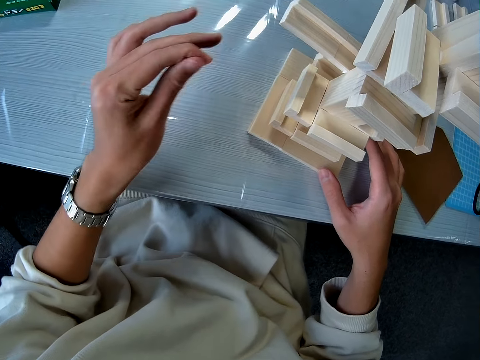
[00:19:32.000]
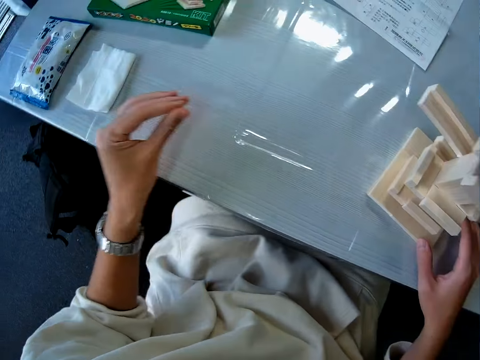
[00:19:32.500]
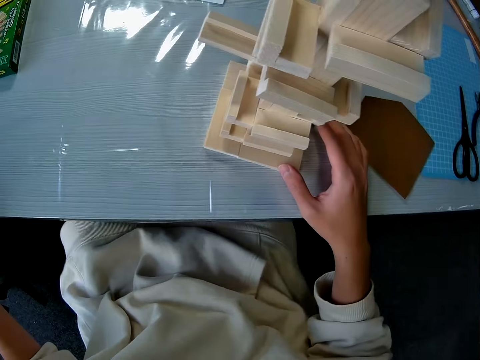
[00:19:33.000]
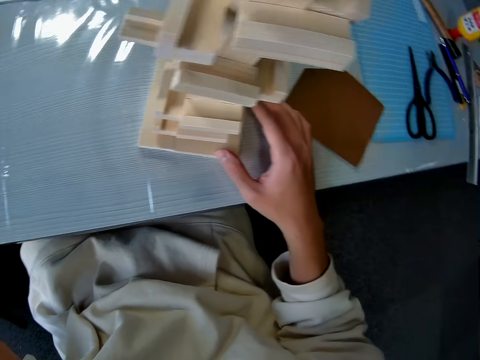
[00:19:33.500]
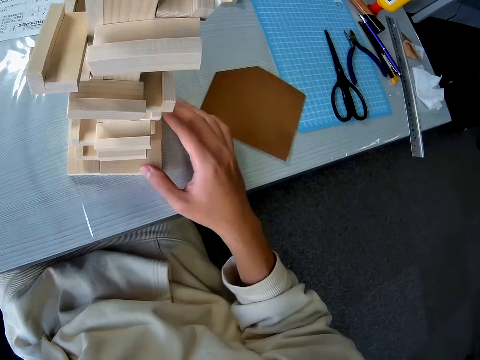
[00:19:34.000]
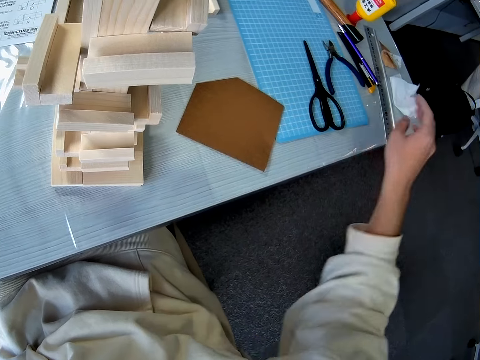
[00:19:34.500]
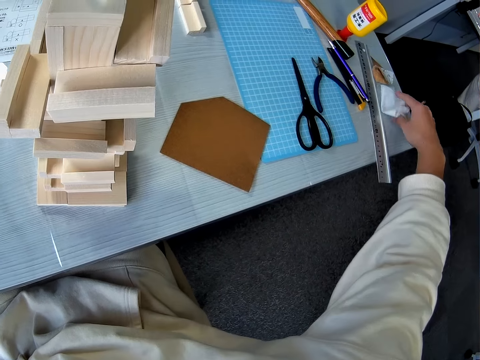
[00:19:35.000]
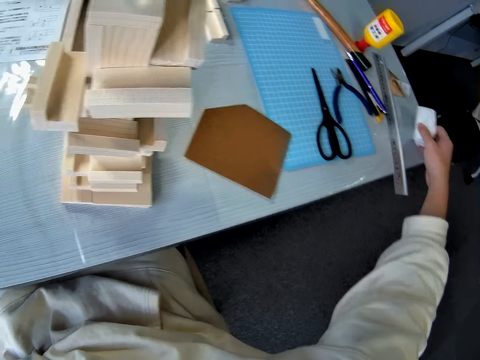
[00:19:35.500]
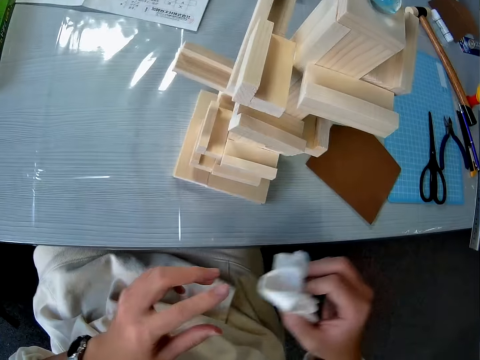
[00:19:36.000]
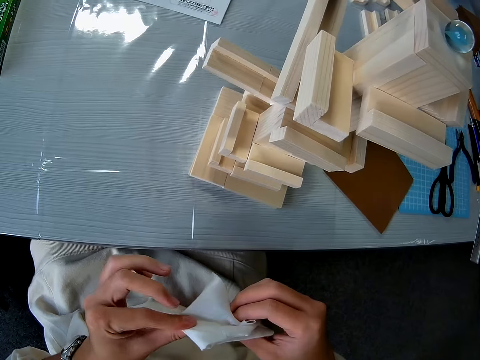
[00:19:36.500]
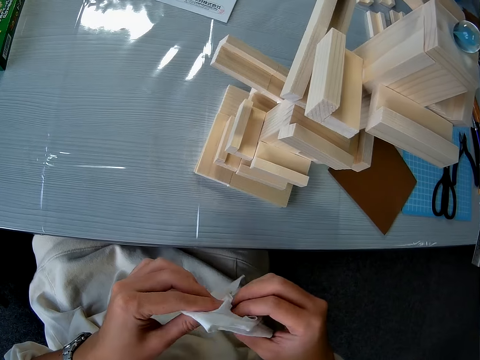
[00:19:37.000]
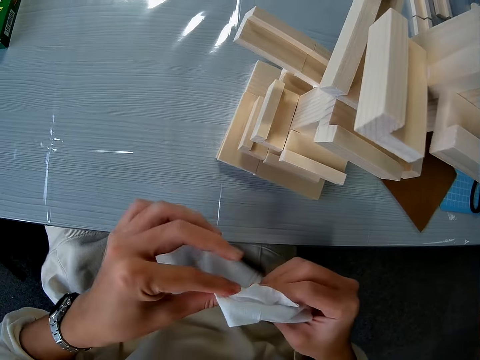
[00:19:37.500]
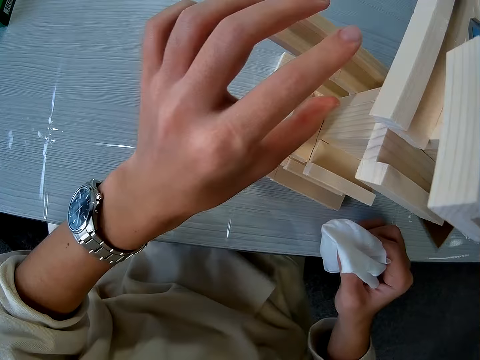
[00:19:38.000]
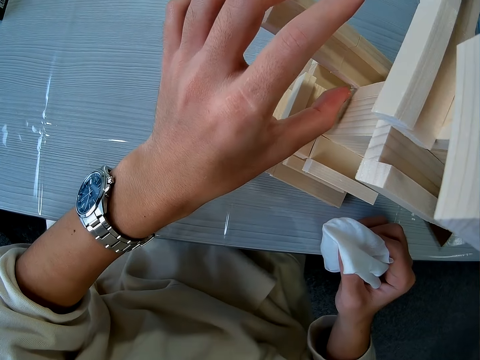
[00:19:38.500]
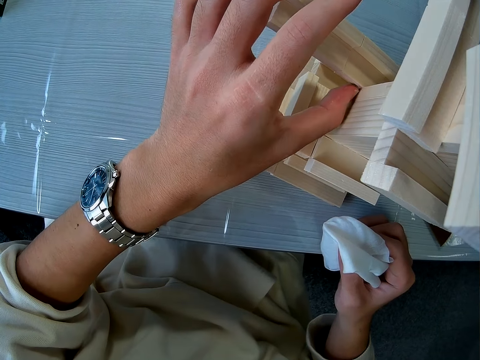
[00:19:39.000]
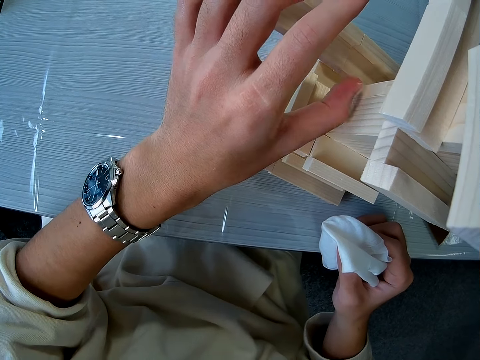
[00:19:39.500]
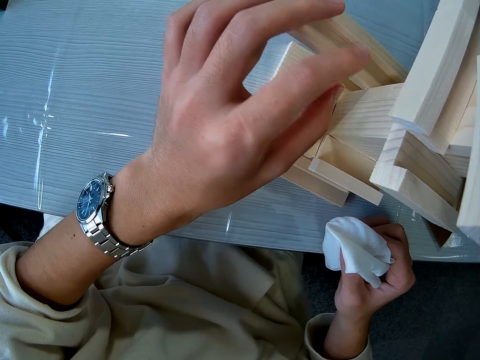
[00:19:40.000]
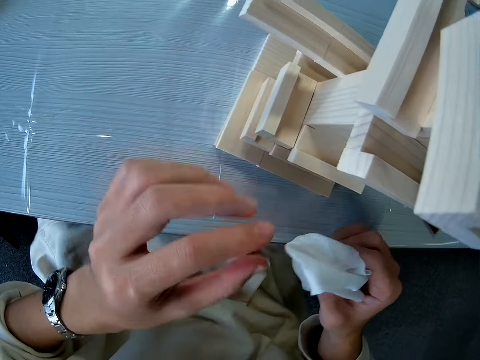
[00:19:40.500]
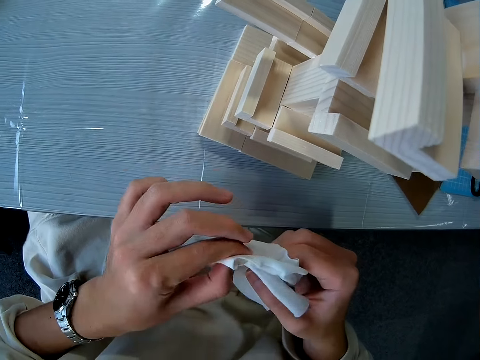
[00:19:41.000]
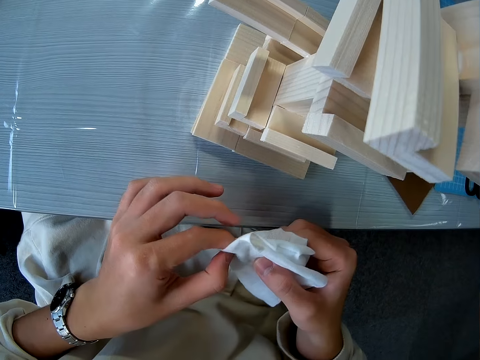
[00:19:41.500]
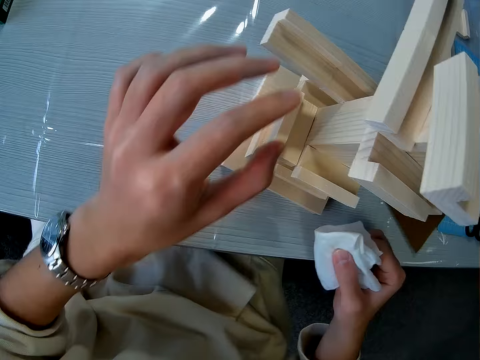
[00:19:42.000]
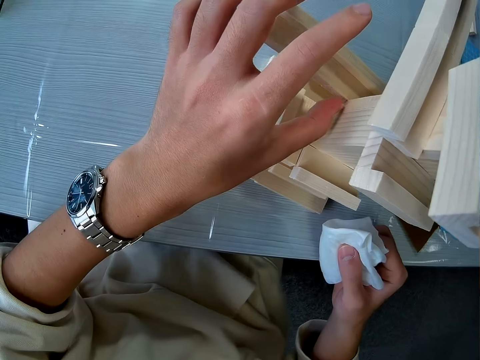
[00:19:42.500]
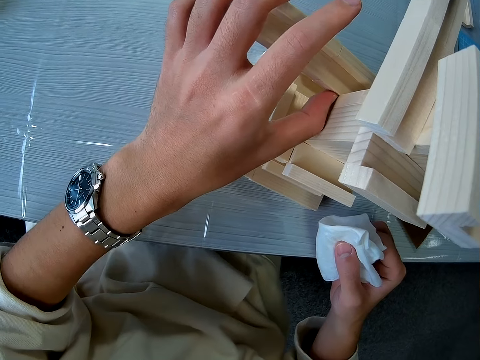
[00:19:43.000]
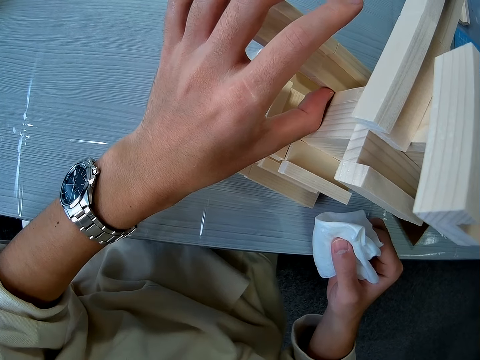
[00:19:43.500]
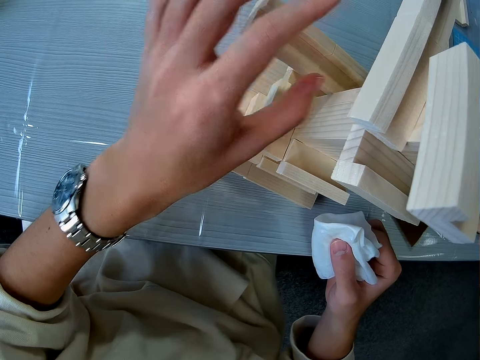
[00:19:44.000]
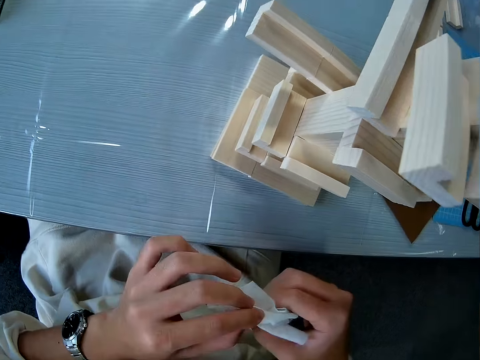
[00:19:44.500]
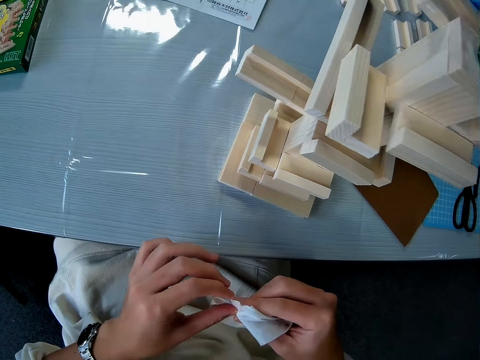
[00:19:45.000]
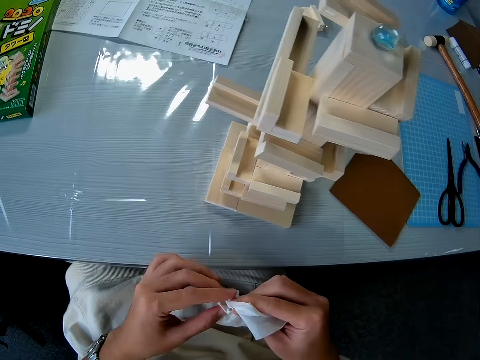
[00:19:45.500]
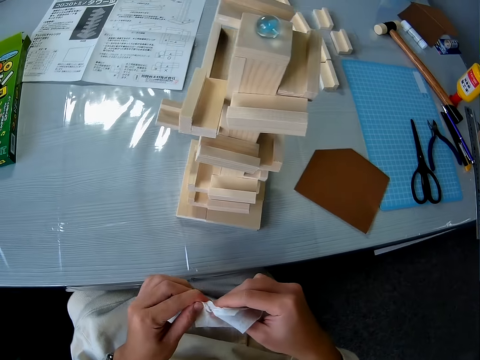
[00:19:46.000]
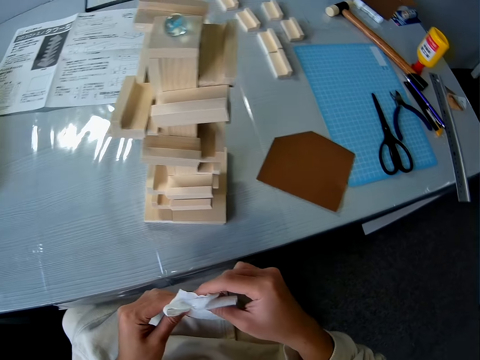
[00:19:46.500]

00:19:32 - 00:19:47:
The camera wearer picks up a piece of cloth or paper from the table. She cleans her hand with the piece of cloth. She cleans the wooden model with her left finger. She touches the wooden craft. She cleans her hand with the piece of cloth. She cleans the wooden model with her left finger. She puts down the piece of paper. She cleans her hand with the piece of cloth.

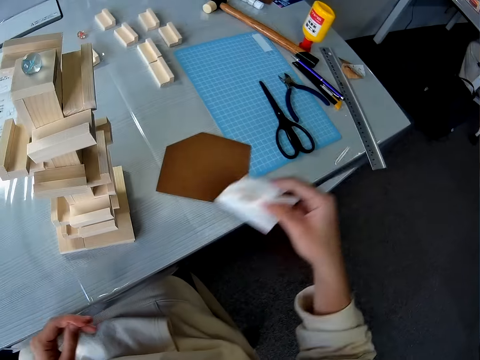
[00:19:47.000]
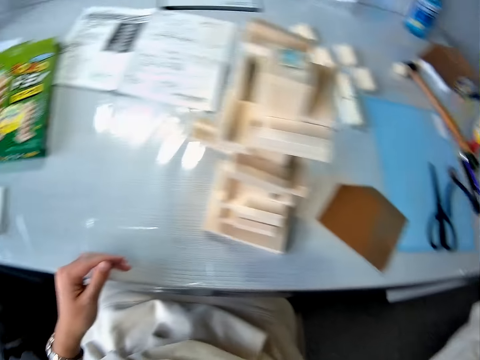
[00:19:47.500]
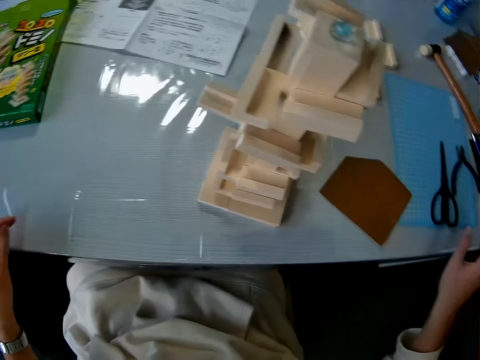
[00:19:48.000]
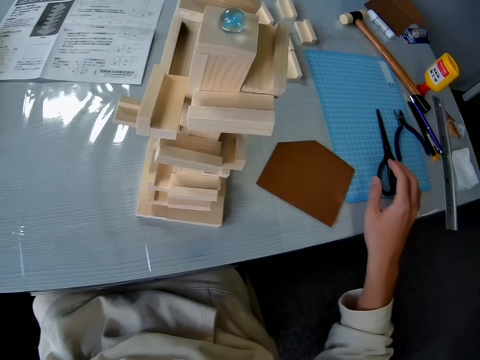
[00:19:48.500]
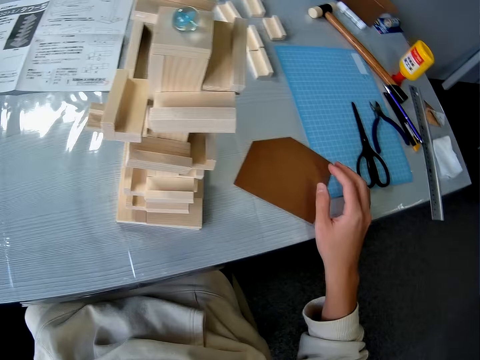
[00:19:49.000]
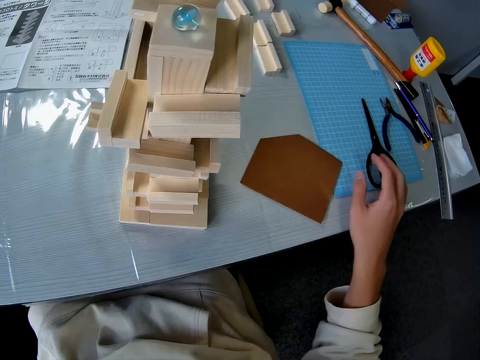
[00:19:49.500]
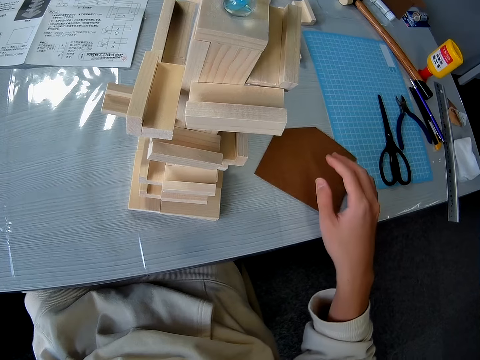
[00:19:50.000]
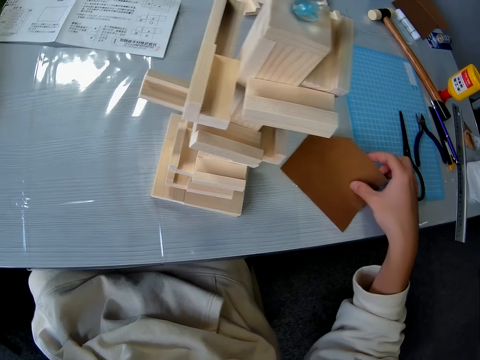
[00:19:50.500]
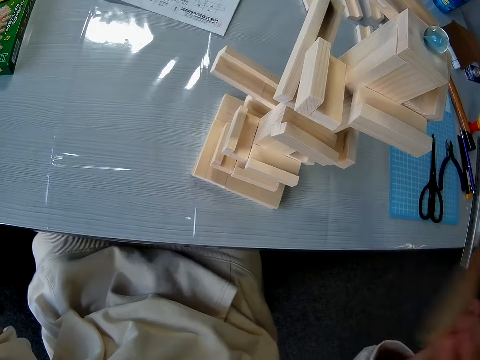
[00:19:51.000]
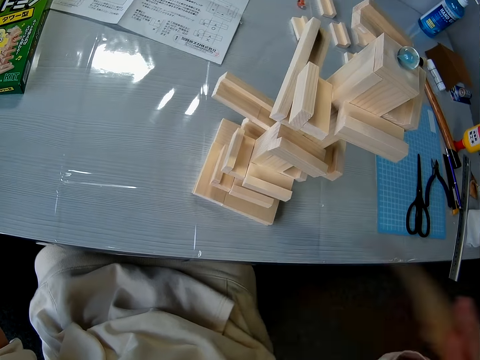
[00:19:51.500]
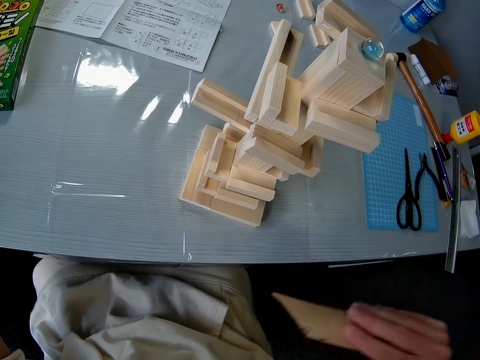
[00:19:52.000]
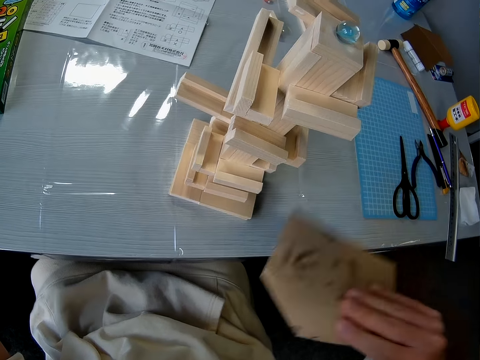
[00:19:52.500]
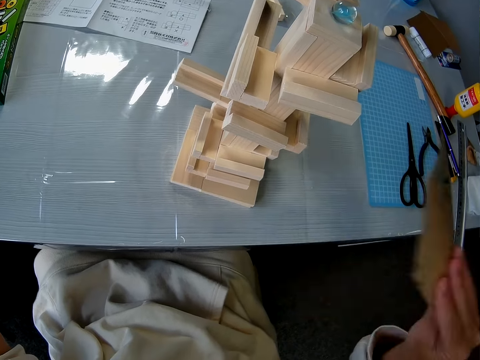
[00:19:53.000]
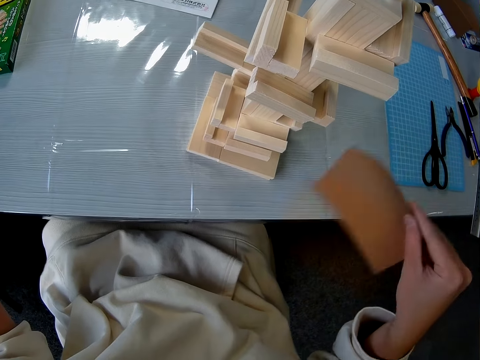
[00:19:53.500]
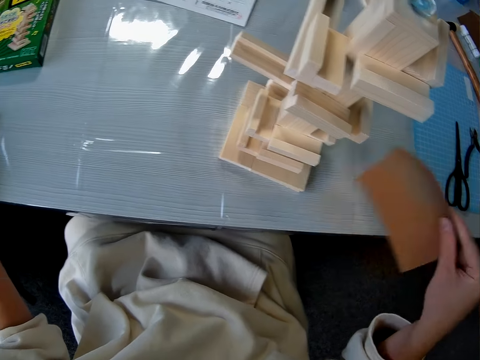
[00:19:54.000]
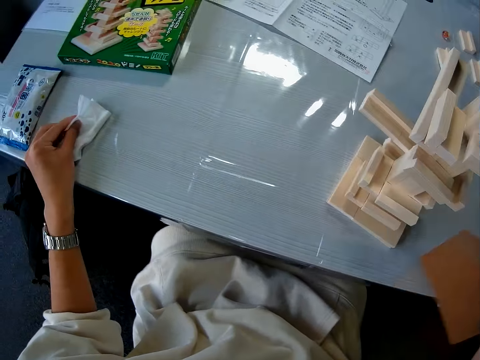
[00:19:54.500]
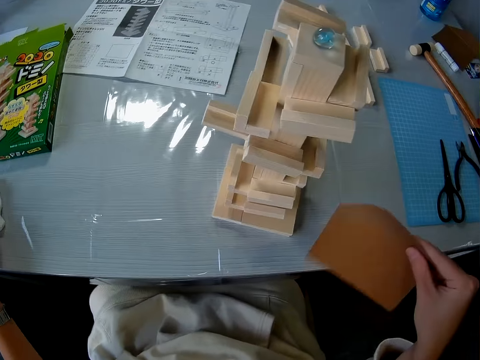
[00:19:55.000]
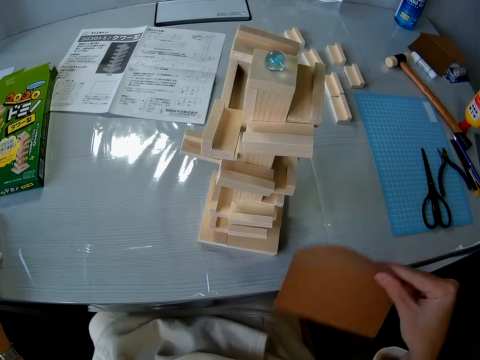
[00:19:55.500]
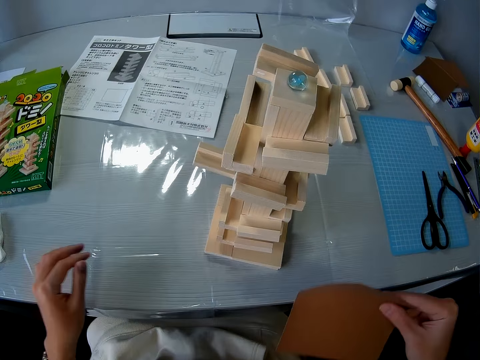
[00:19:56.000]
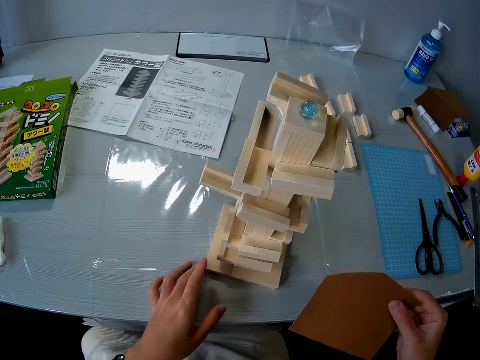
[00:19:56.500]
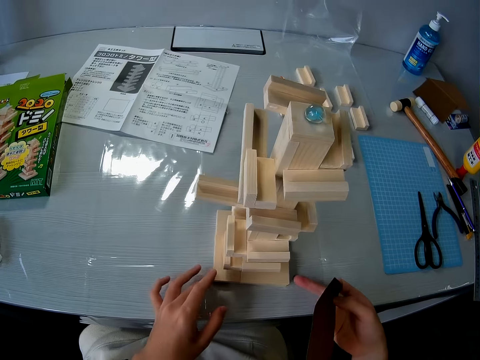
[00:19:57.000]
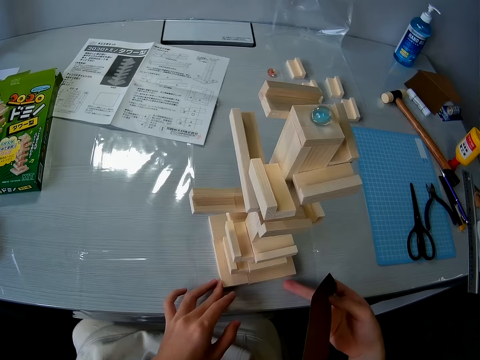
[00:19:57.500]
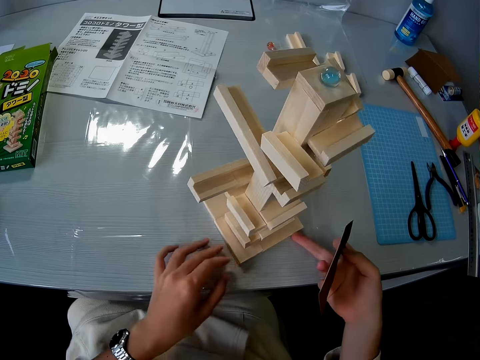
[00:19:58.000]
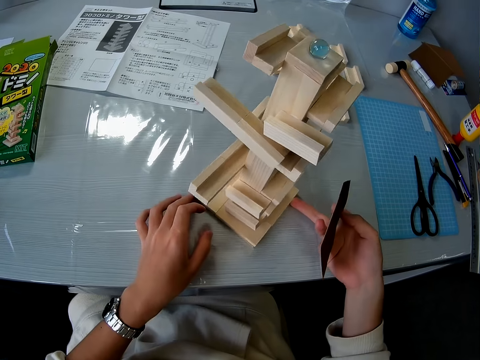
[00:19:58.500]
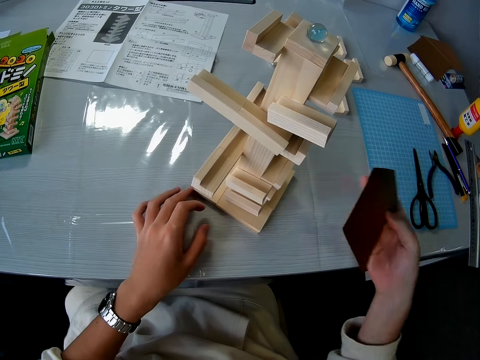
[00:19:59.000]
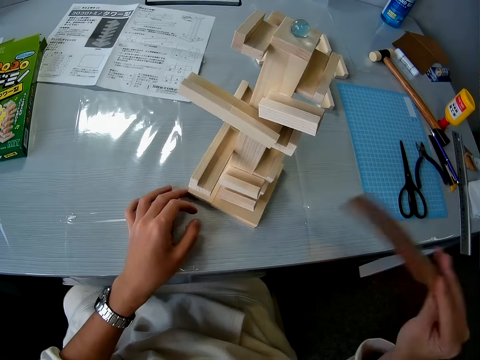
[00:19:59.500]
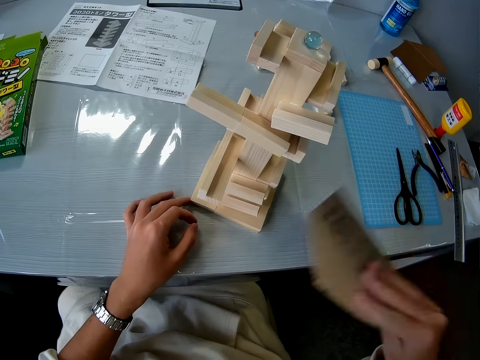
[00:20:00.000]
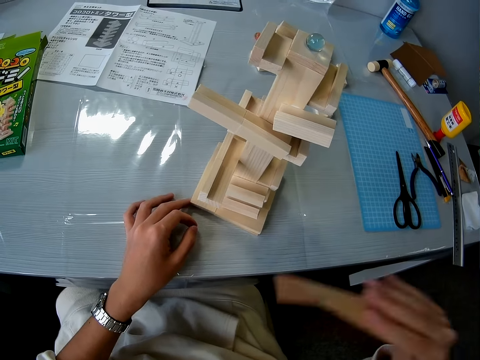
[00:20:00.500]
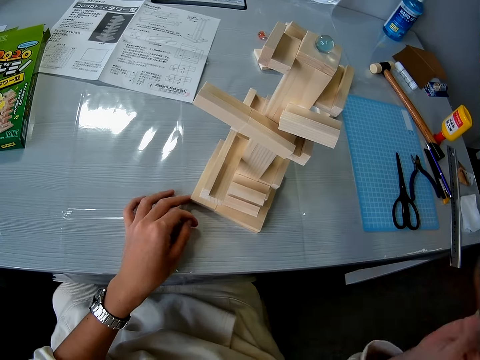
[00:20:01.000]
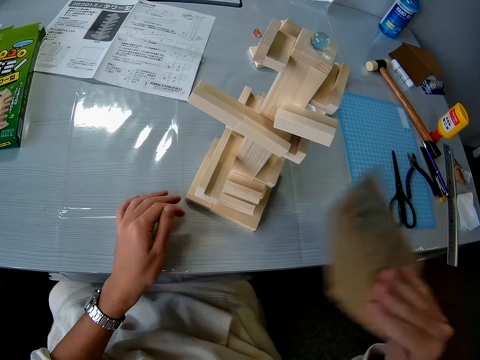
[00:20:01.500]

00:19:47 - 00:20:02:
The camera wearer drops the piece of cloth on the table. She picks up the brown paper from the table. She blows the wooden model with the brown paper in her right hand. She turns the wooden model on the table with her hand. She blows the wooden model with the brown paper in her right hand.
